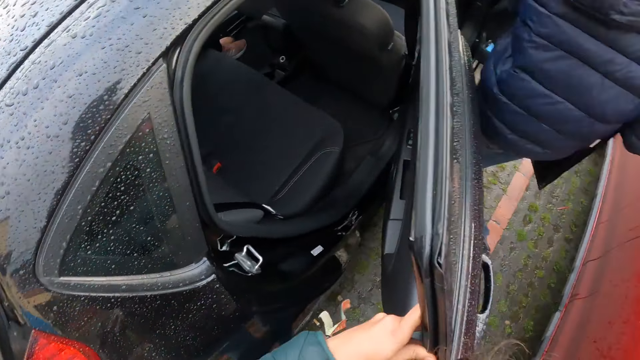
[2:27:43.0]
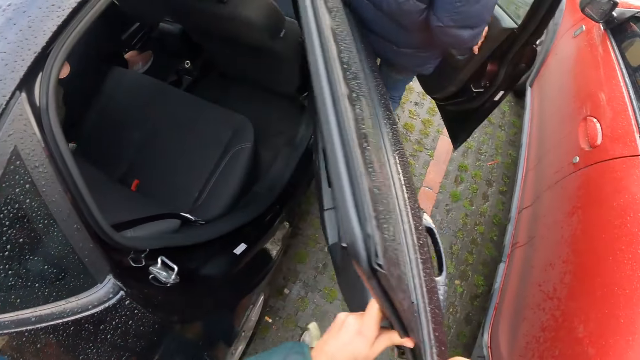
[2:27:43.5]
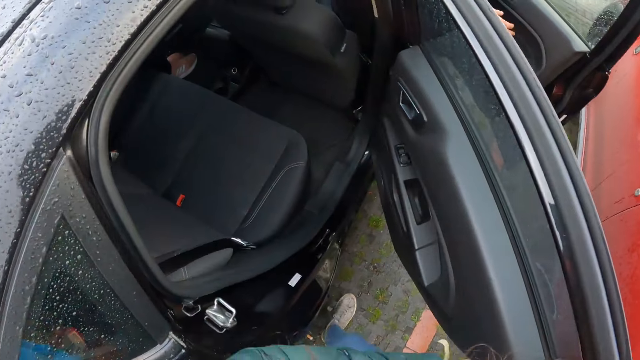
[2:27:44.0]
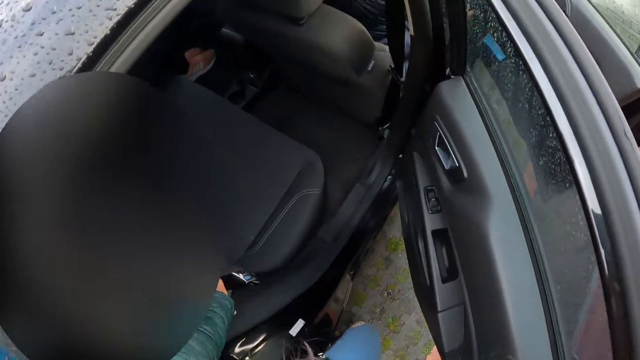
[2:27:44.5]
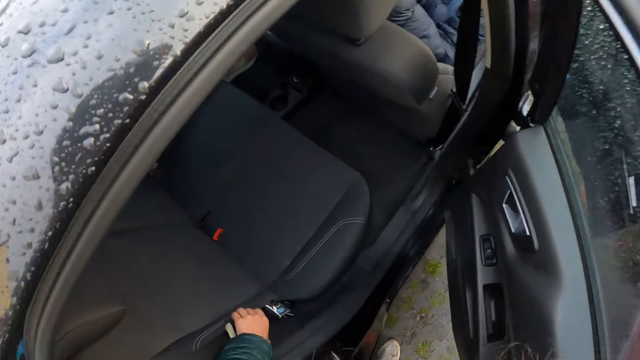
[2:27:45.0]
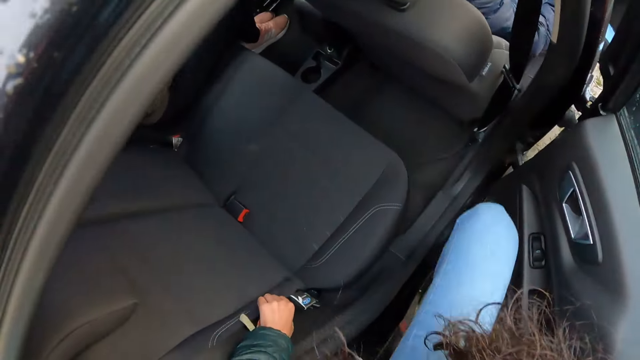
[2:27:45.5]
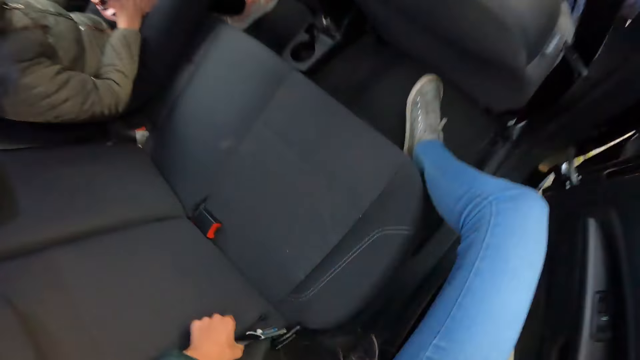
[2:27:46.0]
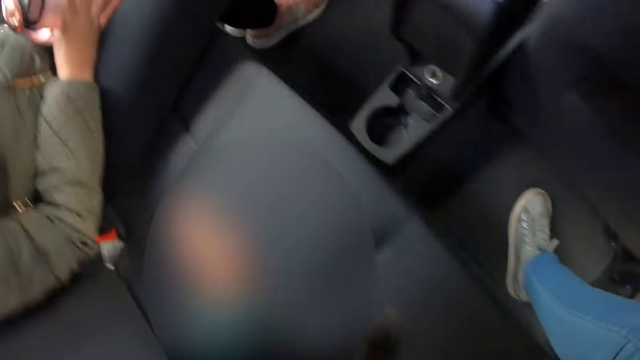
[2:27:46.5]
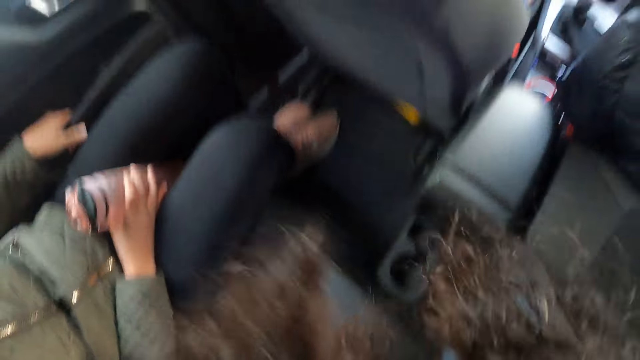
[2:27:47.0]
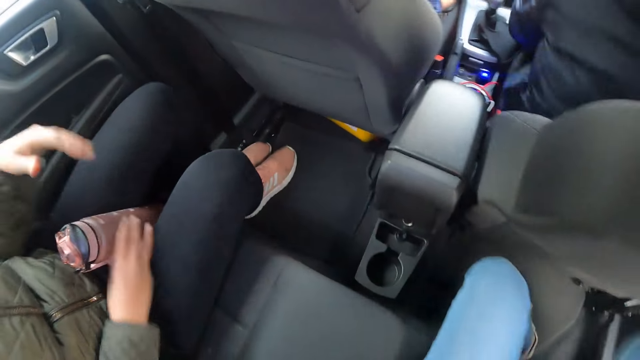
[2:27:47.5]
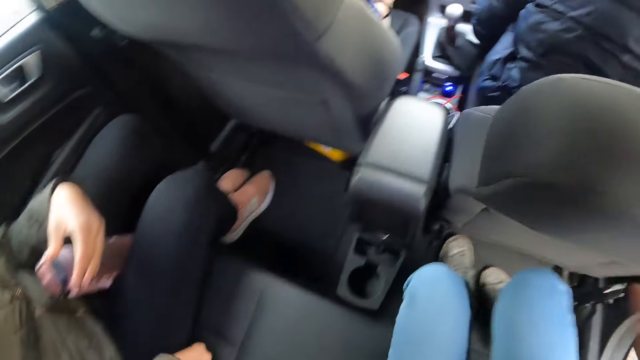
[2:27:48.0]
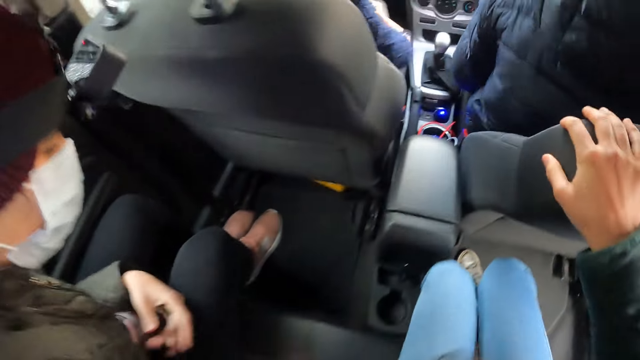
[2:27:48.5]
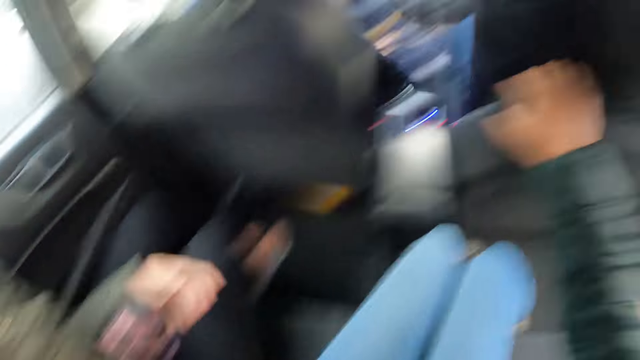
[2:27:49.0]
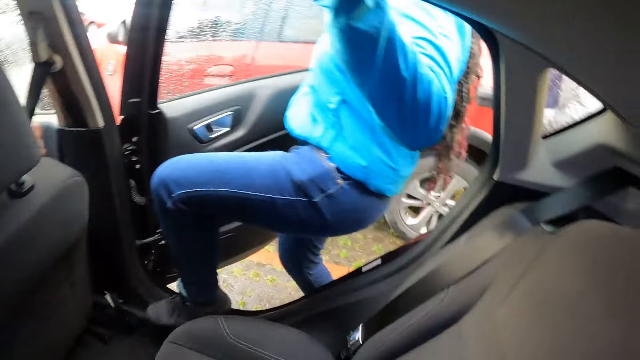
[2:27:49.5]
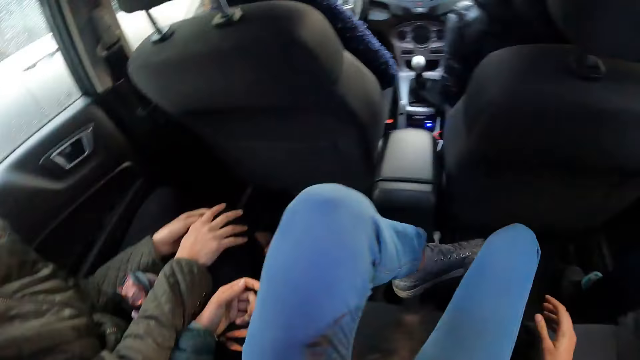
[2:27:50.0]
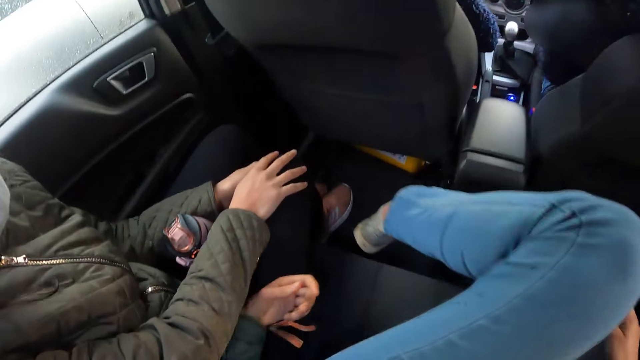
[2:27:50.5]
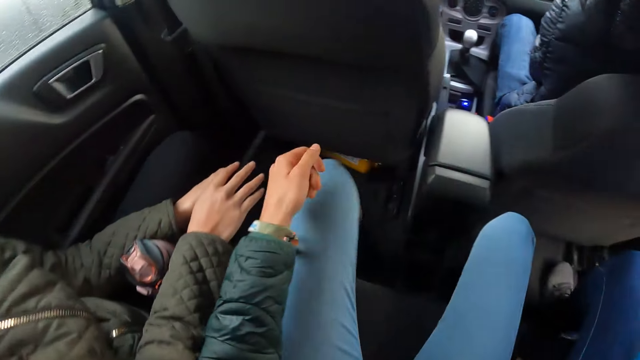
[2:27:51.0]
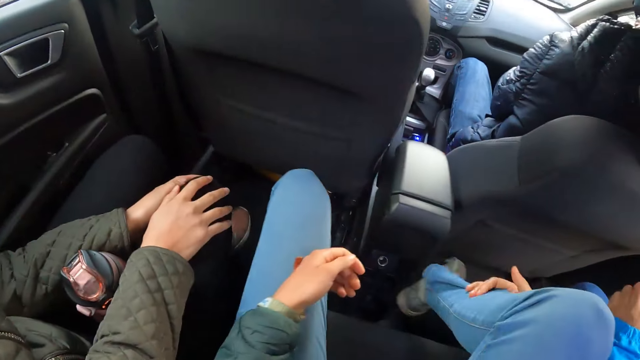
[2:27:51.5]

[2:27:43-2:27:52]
The man enters into the car. The camera wearer enters into the car. They place a hand on the seat. The woman enters into the car. The camera wearer adjusts their legs.

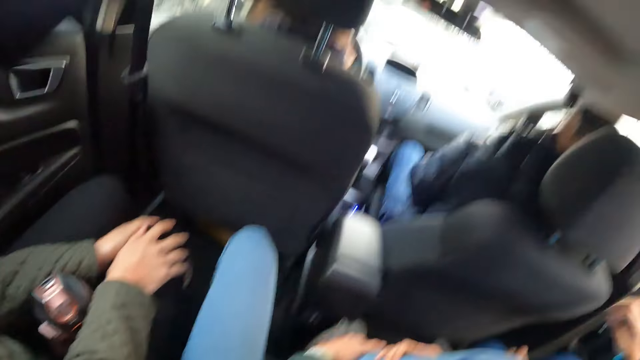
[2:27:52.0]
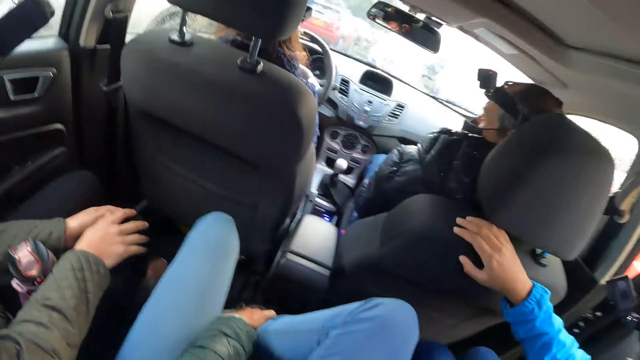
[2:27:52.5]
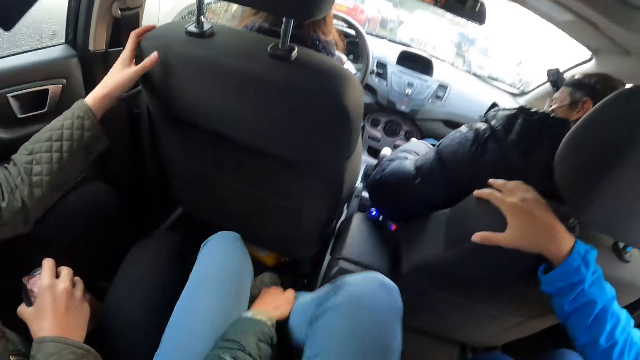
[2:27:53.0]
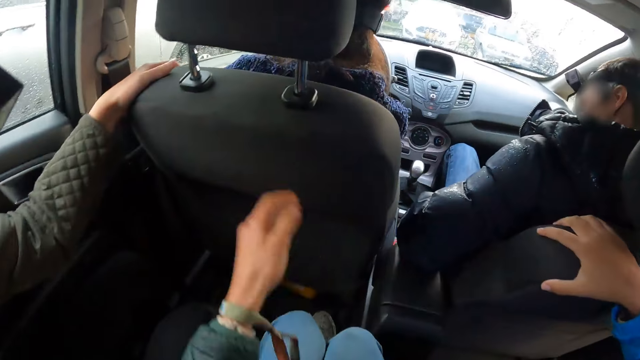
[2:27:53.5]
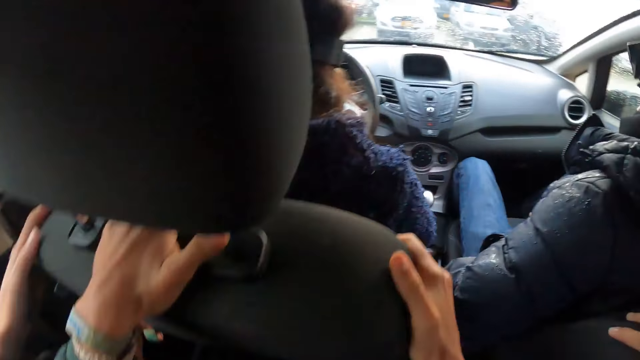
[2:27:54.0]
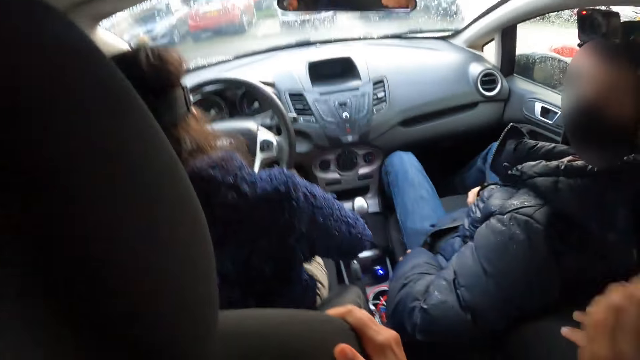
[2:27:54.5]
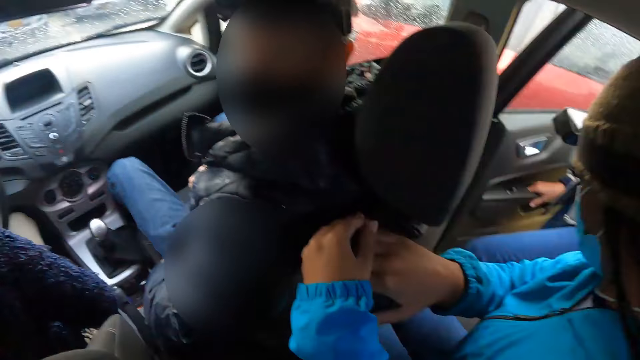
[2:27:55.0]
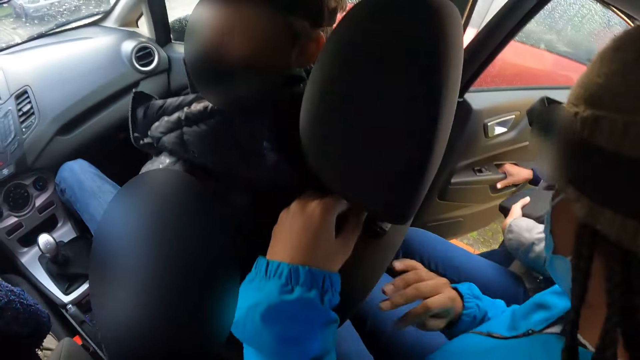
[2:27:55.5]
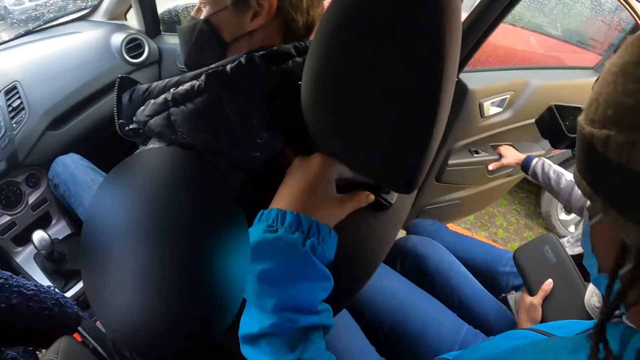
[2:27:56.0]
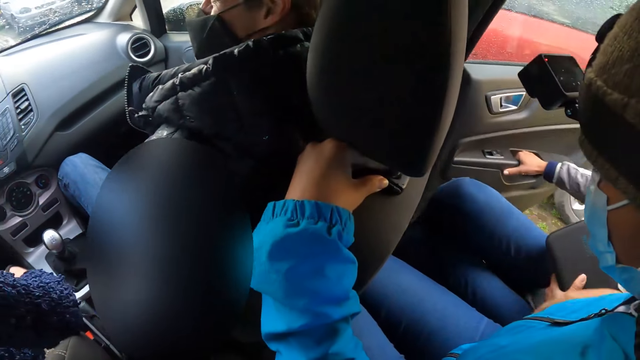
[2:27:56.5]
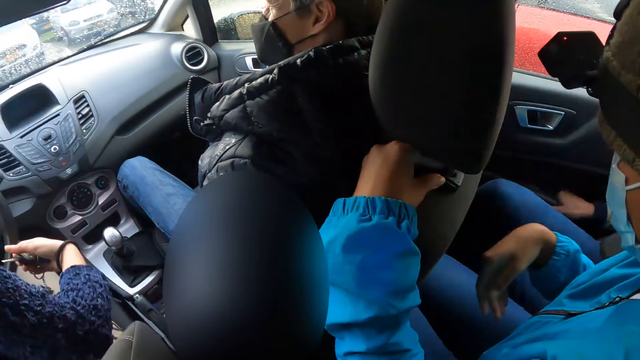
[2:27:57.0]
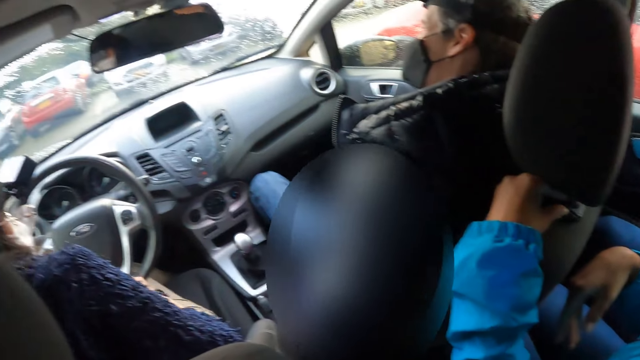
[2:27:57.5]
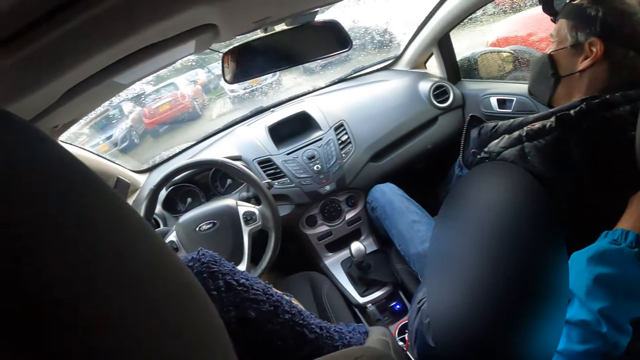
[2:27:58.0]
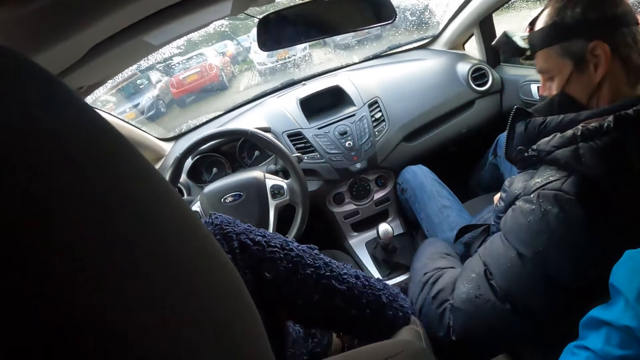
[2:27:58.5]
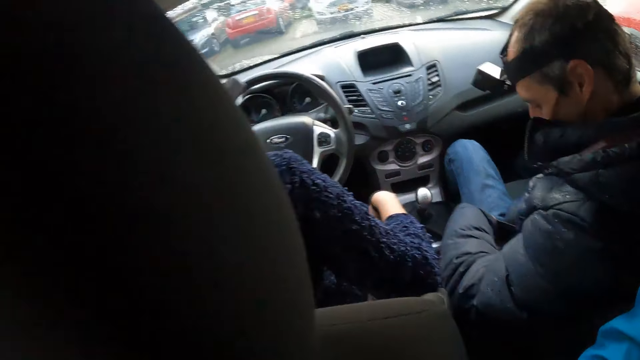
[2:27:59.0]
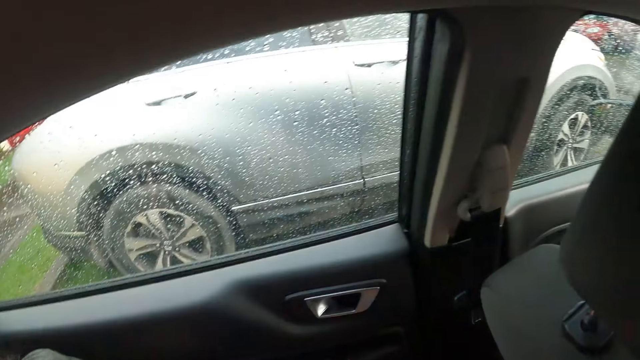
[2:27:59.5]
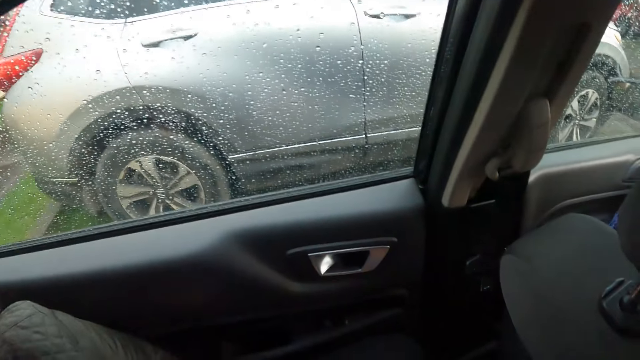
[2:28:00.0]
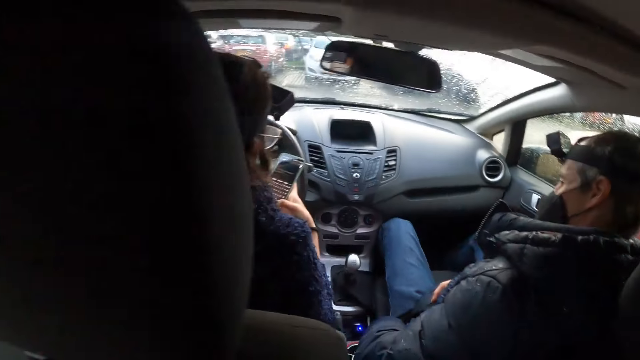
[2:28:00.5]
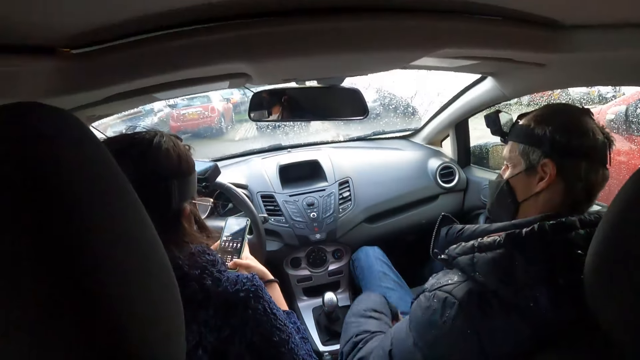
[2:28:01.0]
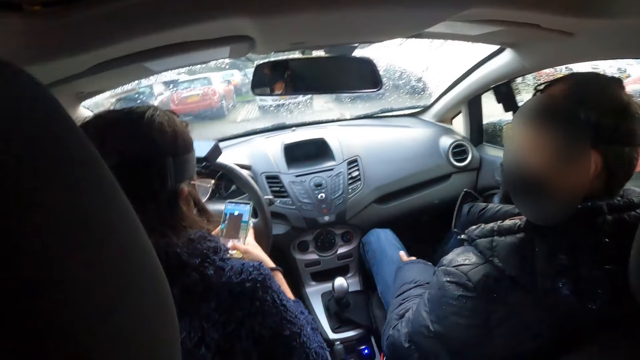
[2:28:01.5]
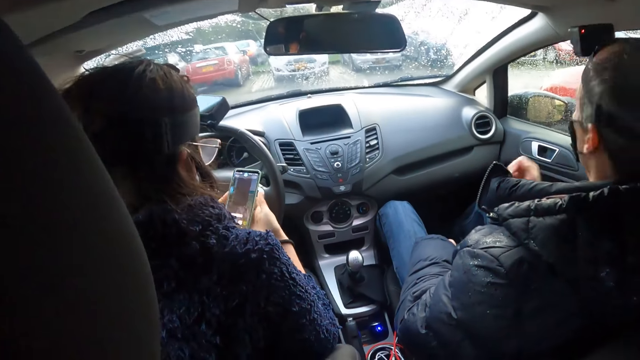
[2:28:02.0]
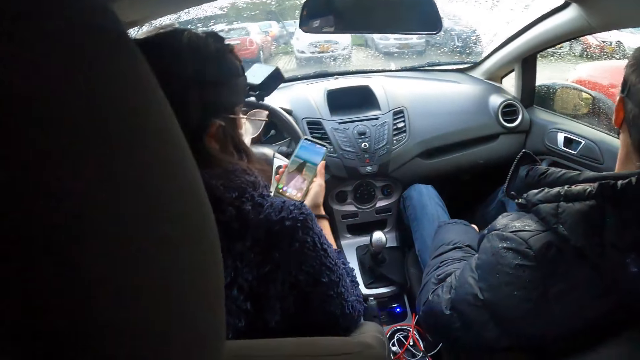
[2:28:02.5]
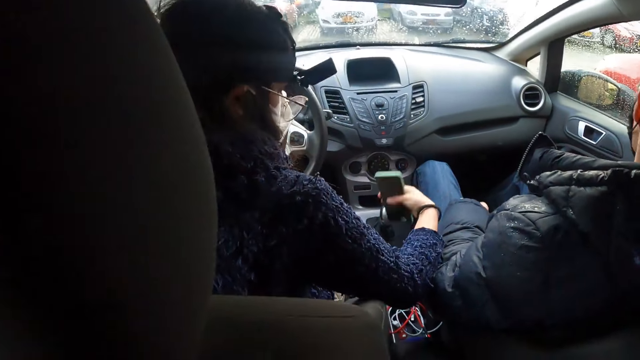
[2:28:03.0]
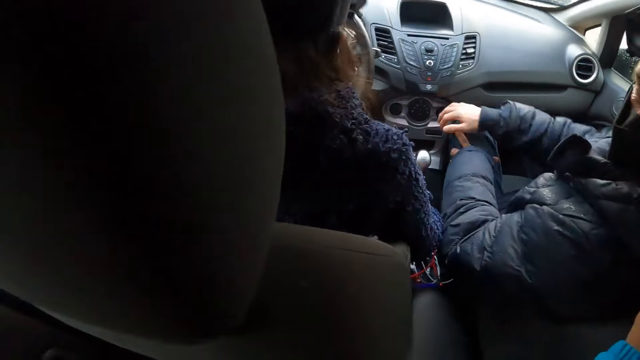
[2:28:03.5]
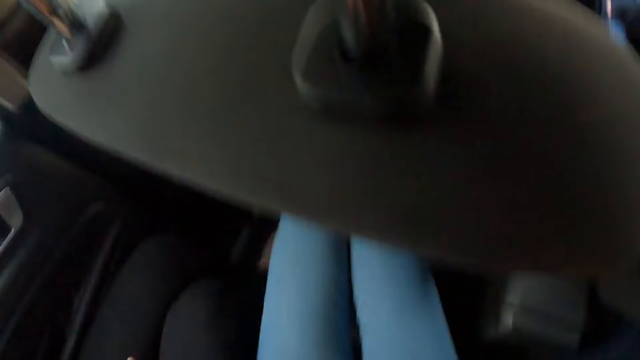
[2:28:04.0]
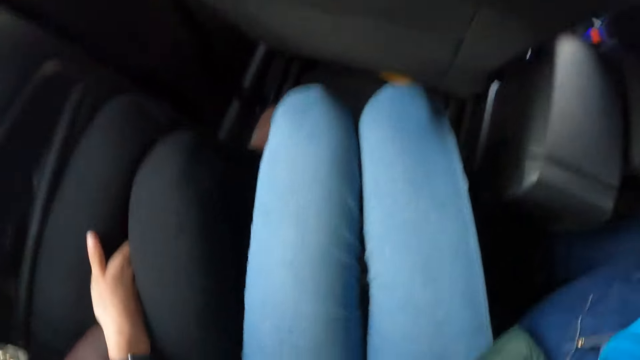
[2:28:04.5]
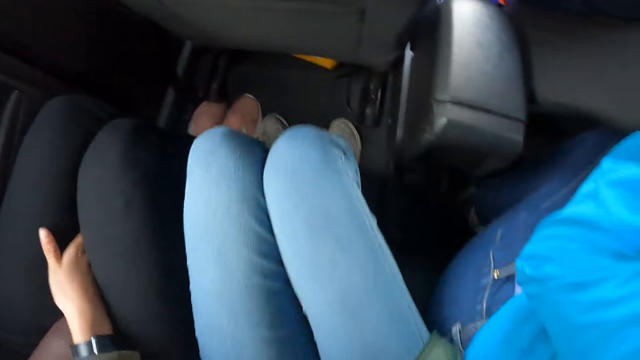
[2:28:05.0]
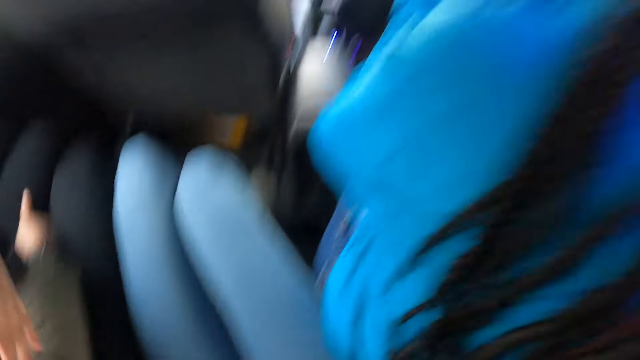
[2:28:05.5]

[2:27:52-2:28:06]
The camera wearer holds a leg. The lady places her hand on the seat. The camera wearer holds the seat. Another woman enters the car, holds the door, and closes the door of the car with her right hand. A third woman holds a phone. She operates the phone in her right hand. A man places his hand on his thigh. The woman drops the phone in her right hand into a compartment in the car. The man places his hand on the knees.
